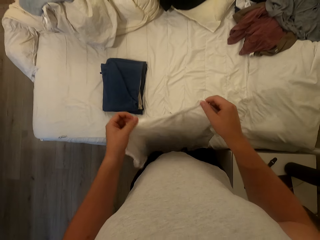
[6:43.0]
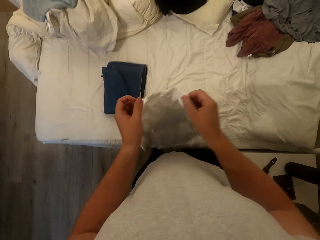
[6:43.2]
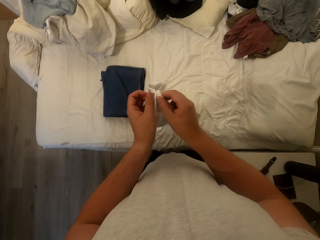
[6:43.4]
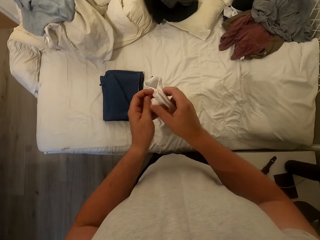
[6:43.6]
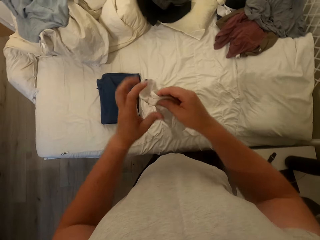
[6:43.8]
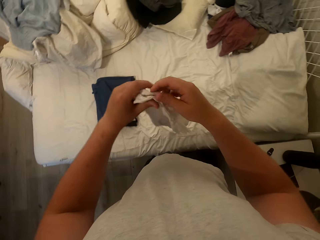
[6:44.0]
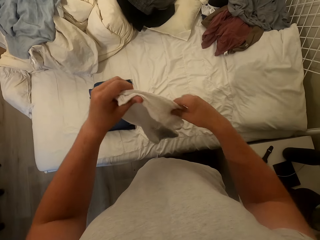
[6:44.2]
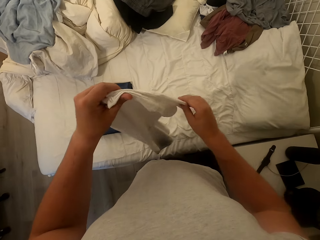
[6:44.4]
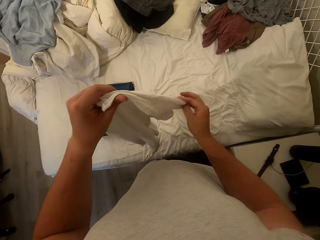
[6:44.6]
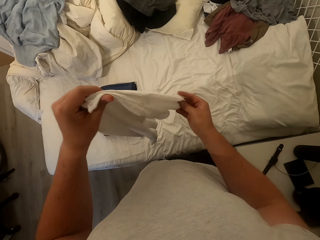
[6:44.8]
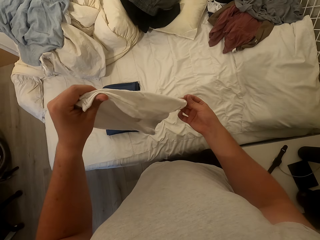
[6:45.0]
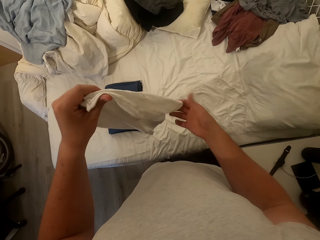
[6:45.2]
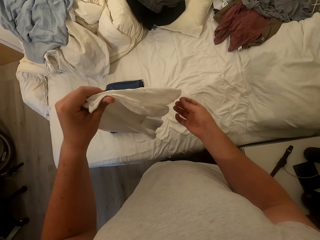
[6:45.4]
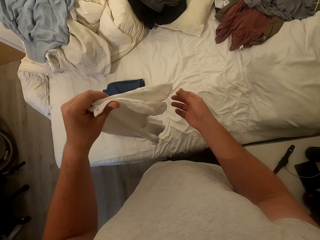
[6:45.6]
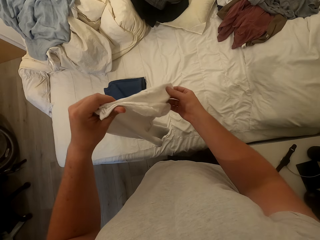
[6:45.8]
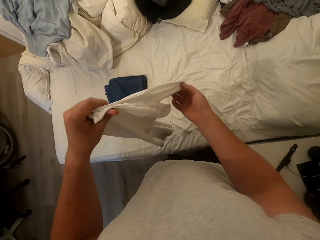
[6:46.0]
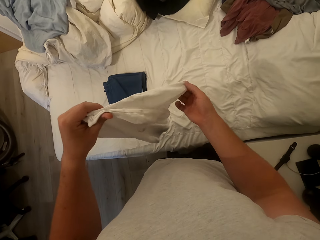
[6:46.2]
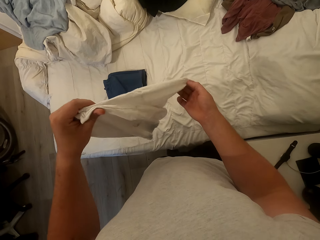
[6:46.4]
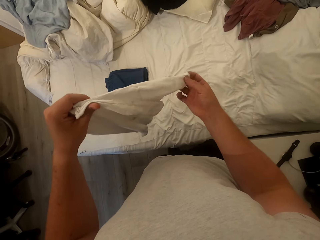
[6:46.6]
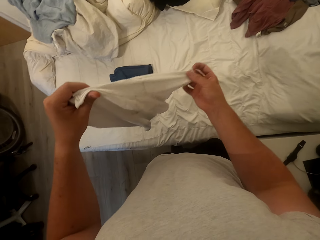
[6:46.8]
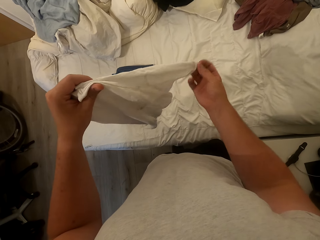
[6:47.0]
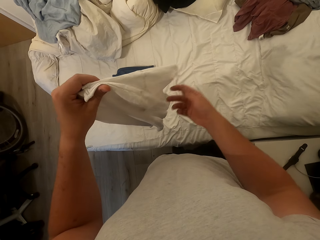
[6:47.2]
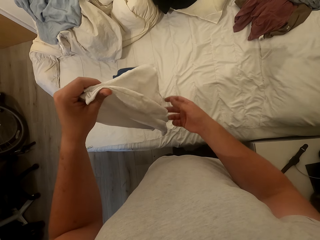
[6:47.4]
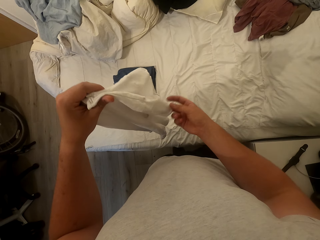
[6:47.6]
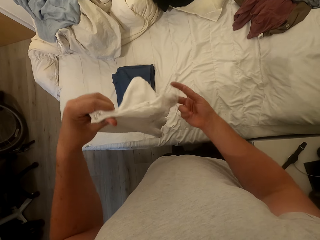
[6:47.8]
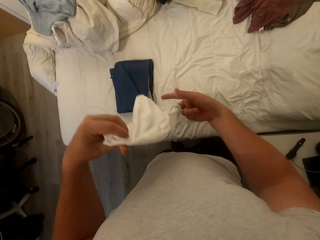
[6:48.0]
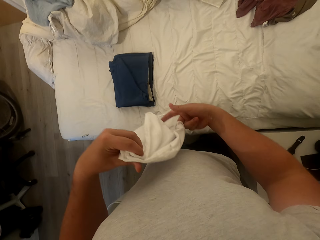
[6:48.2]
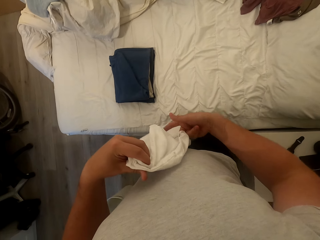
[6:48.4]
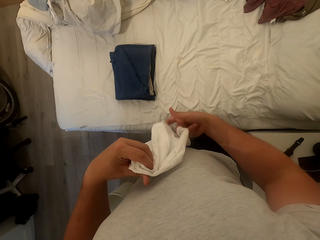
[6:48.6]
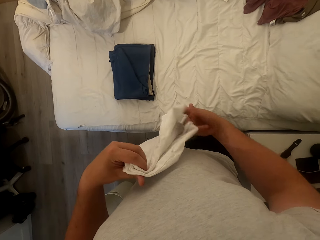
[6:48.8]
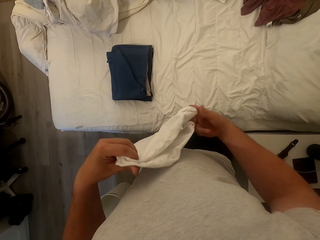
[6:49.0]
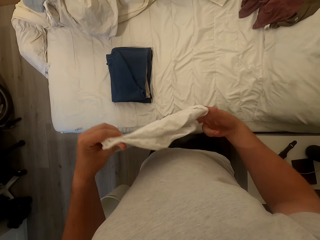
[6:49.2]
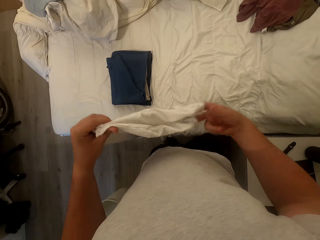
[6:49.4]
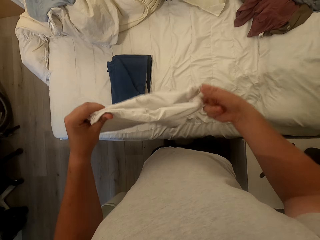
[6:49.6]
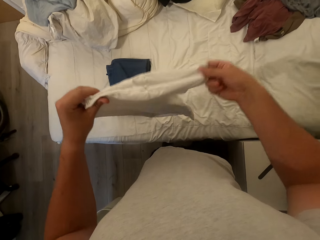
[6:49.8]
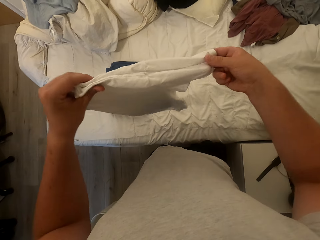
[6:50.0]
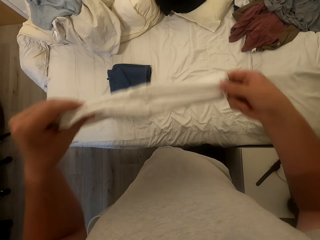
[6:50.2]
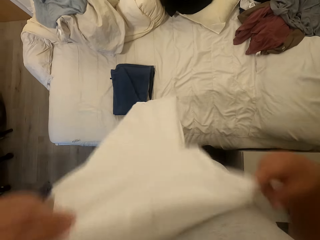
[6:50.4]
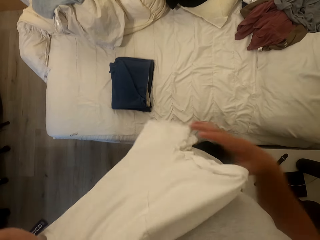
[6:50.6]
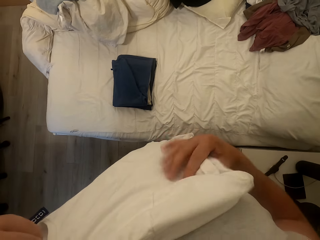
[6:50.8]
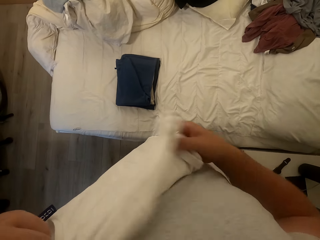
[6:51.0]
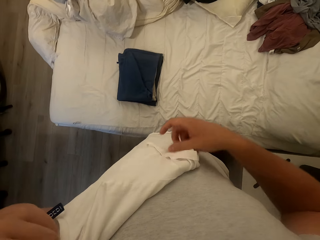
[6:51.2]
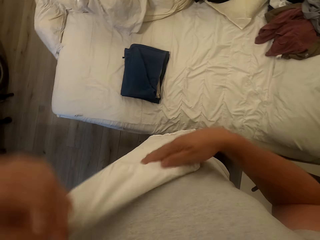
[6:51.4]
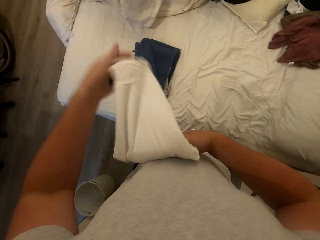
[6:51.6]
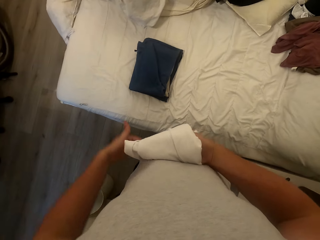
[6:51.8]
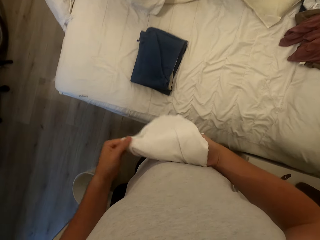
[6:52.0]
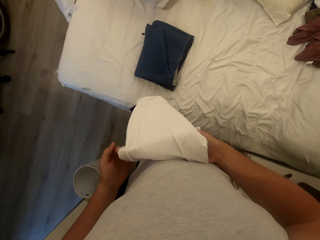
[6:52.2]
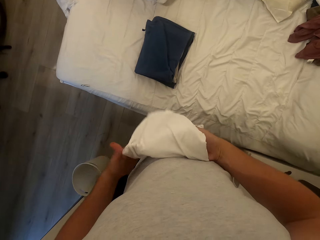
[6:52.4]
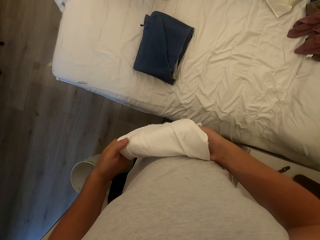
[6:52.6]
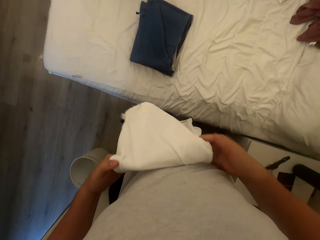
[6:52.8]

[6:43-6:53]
The camera wearer folds the T-shirt.

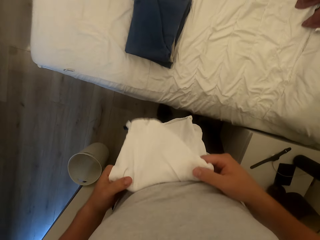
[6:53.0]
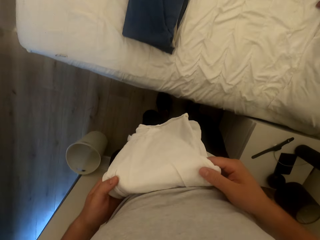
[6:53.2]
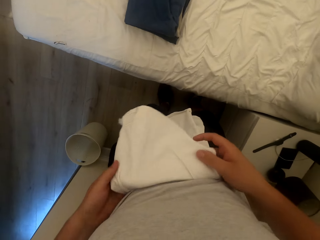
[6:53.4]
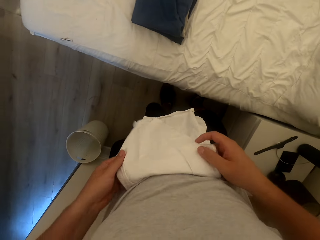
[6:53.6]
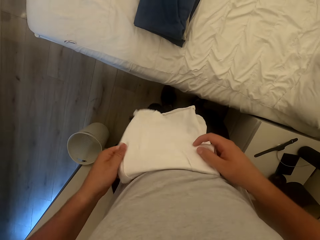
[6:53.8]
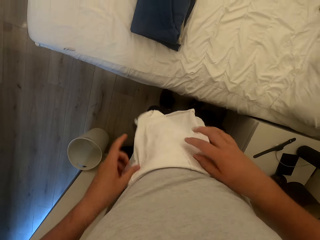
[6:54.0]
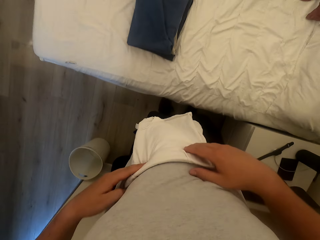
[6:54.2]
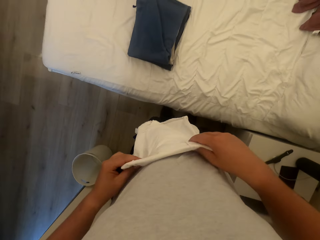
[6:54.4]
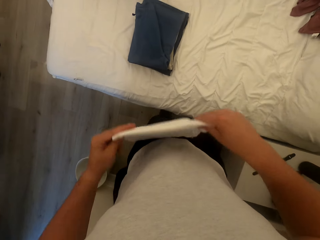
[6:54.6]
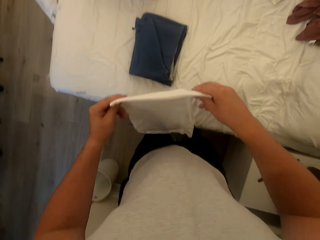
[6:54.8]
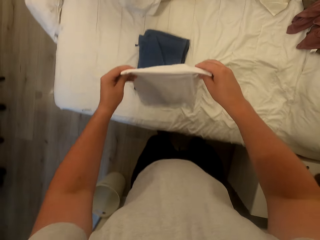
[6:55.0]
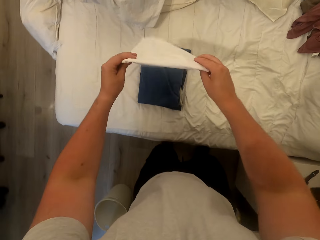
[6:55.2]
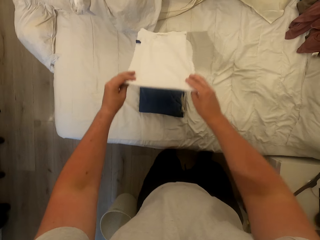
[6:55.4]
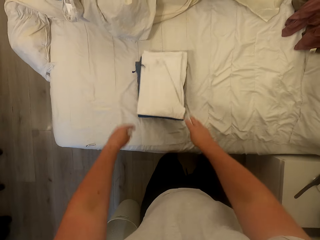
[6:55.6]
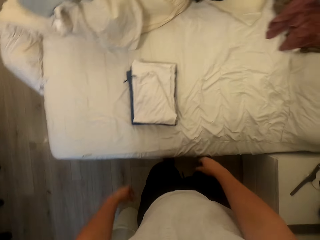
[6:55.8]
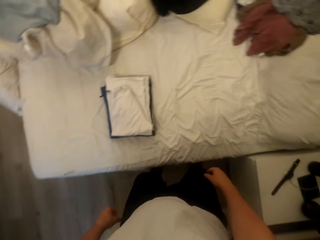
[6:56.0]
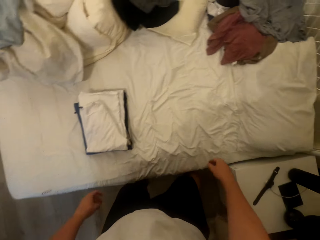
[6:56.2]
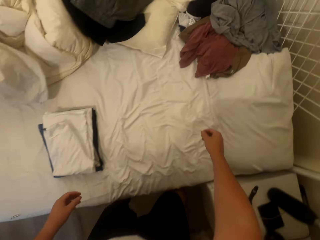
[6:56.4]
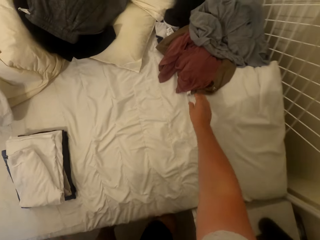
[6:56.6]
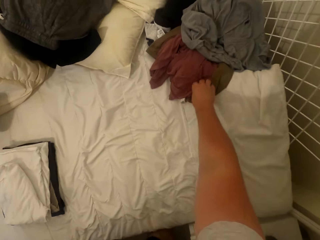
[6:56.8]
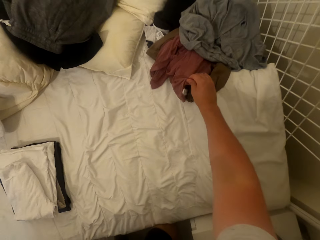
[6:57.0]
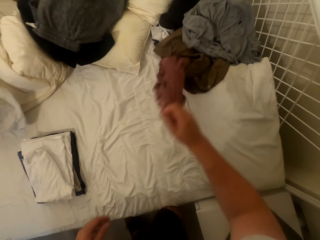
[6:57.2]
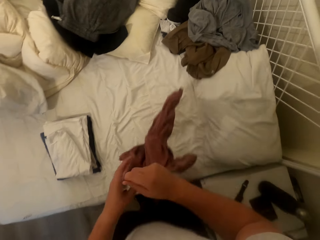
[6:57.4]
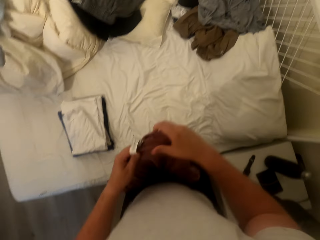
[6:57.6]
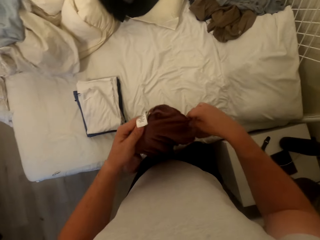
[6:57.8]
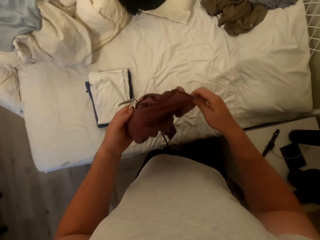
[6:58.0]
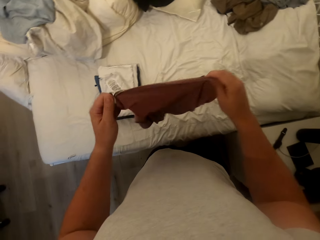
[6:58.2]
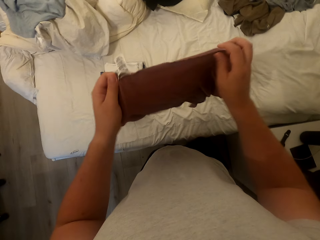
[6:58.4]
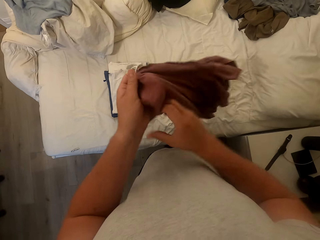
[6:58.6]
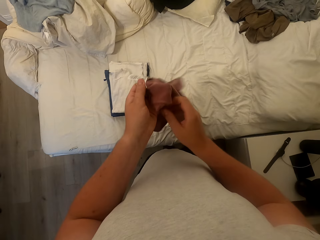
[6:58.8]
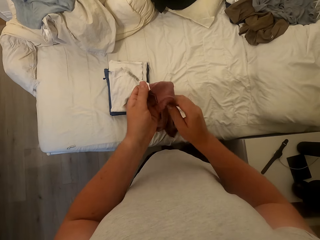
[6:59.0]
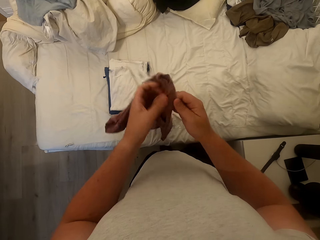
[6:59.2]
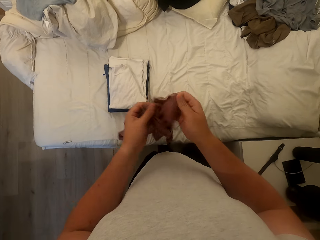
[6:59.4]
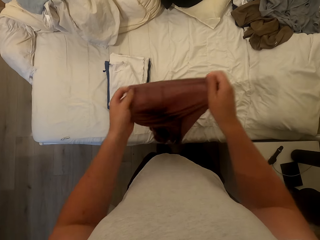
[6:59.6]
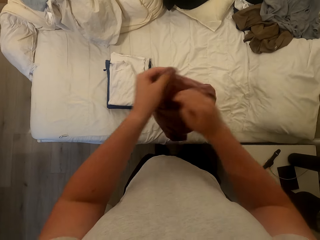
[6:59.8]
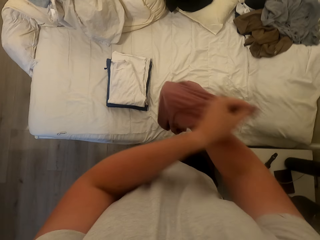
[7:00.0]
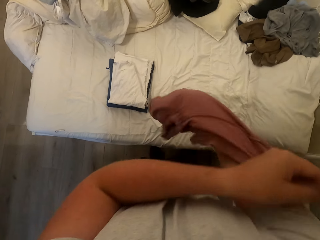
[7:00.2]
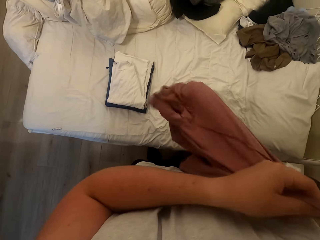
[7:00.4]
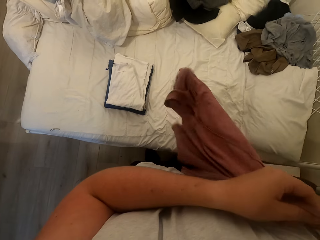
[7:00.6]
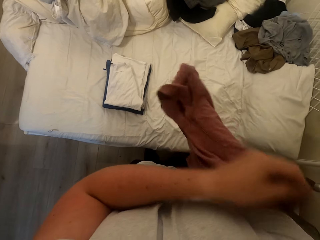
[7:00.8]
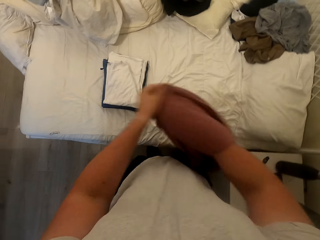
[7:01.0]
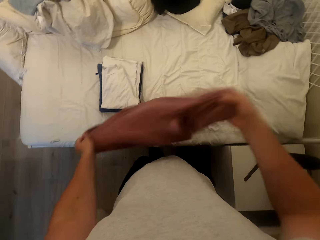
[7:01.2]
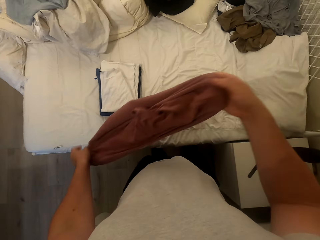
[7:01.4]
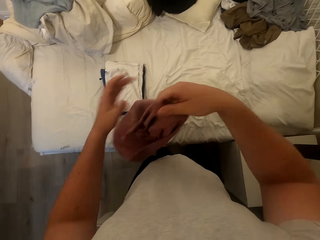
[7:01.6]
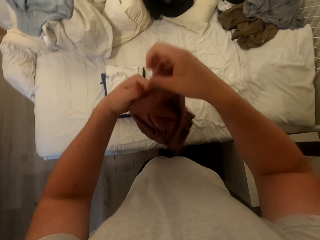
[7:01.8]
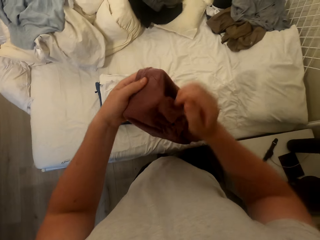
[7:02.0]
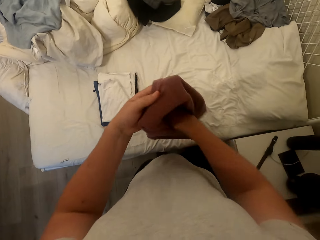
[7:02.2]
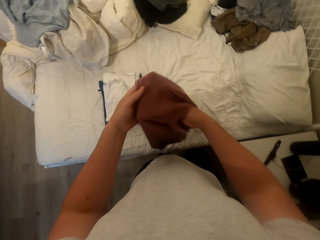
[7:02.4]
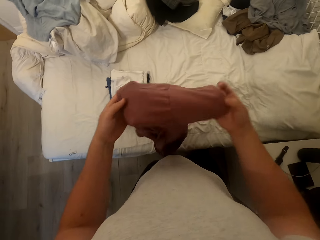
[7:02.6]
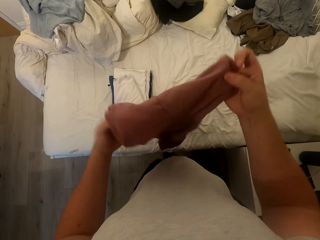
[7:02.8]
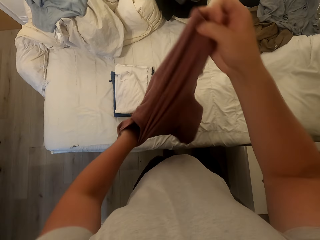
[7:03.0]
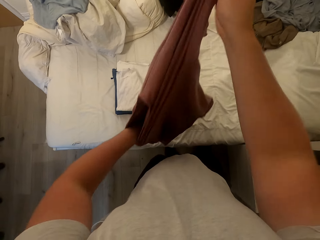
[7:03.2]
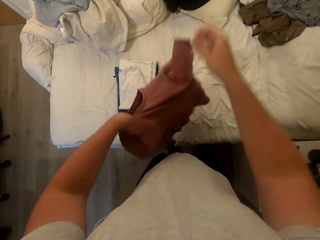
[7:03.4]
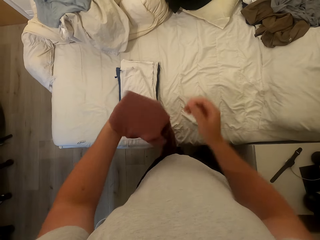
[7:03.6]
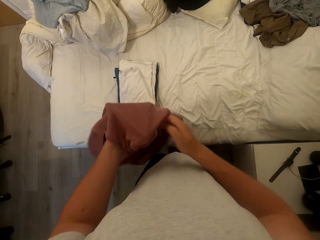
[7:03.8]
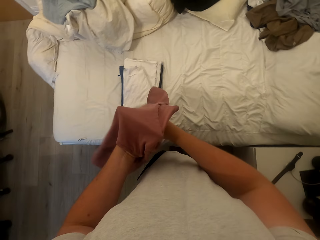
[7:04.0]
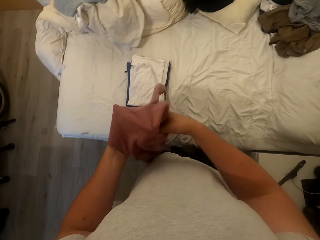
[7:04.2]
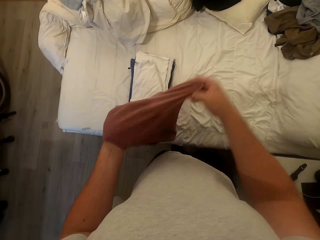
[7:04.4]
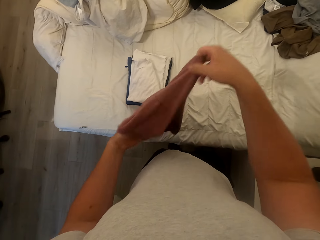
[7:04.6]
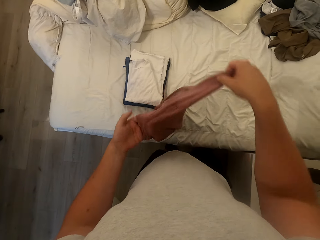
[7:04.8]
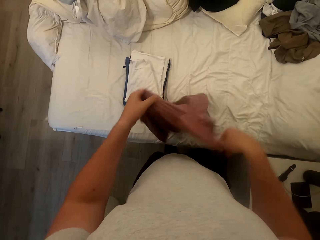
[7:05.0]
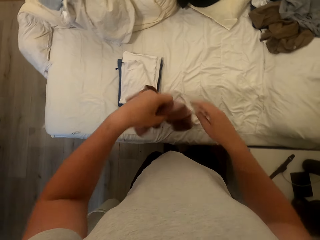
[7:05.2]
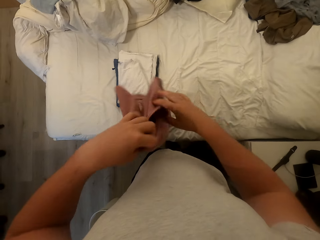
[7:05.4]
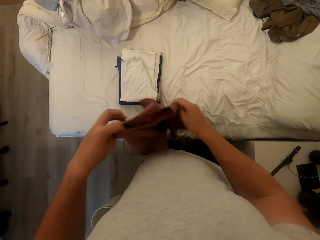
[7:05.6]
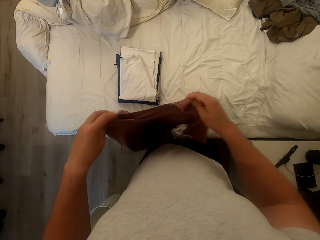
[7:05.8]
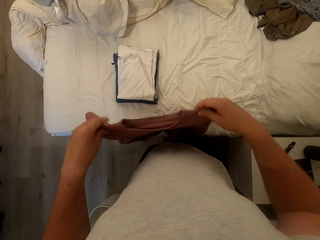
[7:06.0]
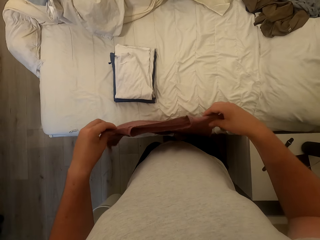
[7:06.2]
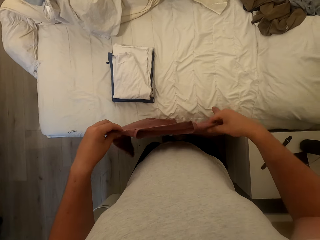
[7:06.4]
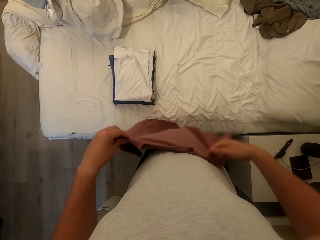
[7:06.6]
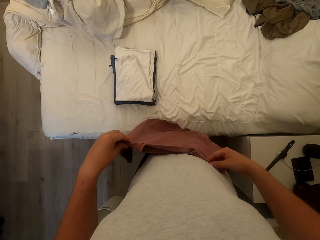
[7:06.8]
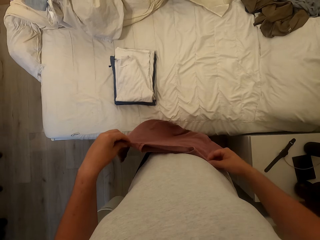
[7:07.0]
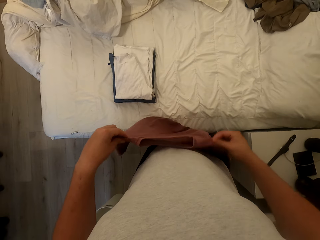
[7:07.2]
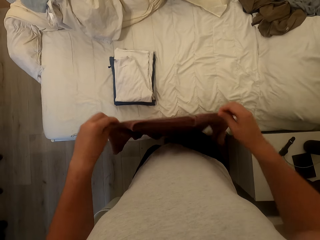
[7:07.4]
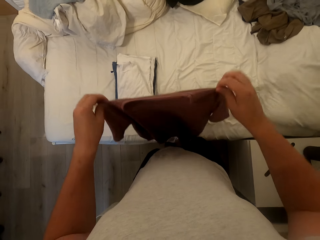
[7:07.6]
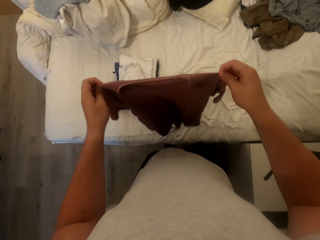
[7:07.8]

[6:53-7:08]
The camera wearer drops the T-shirt on the bed. They pick the seventh T-shirt from the bed. They turn the T-shirt inside out.
